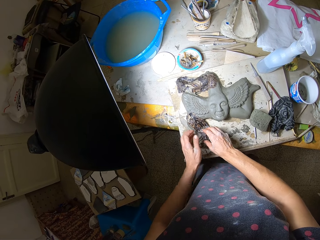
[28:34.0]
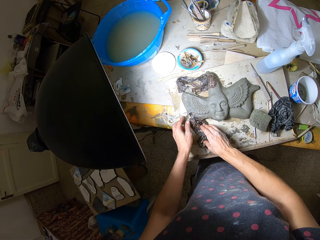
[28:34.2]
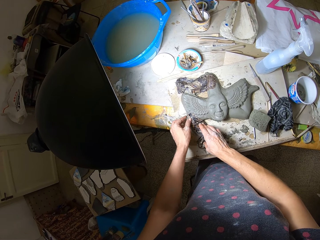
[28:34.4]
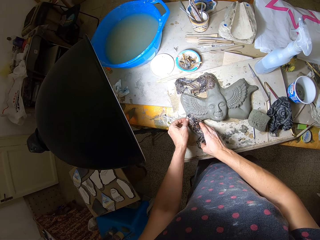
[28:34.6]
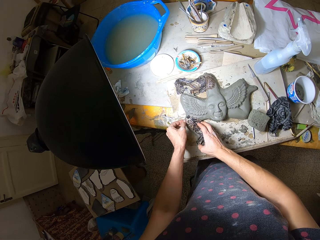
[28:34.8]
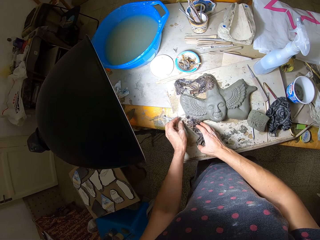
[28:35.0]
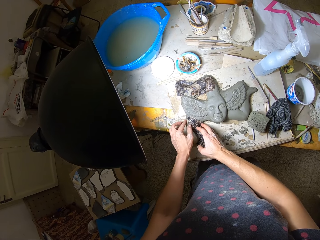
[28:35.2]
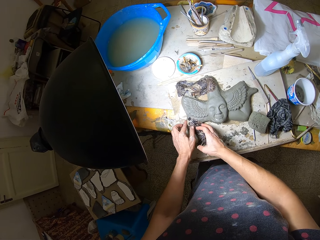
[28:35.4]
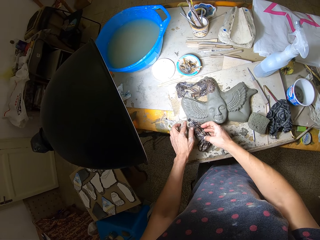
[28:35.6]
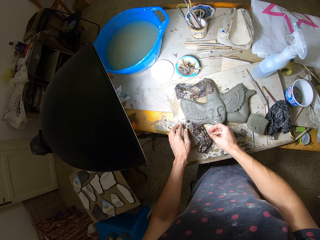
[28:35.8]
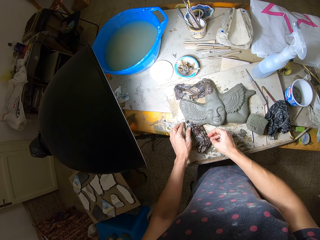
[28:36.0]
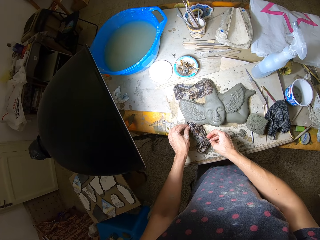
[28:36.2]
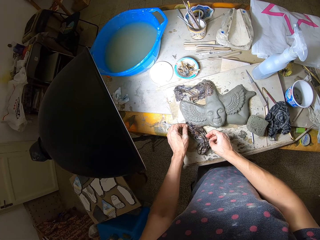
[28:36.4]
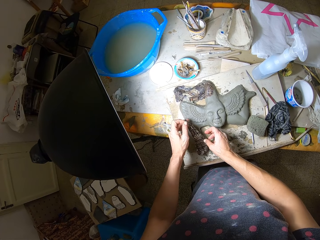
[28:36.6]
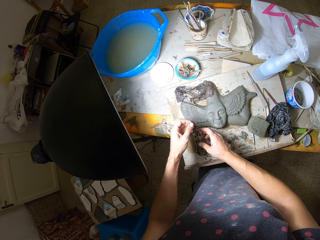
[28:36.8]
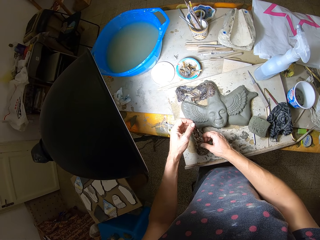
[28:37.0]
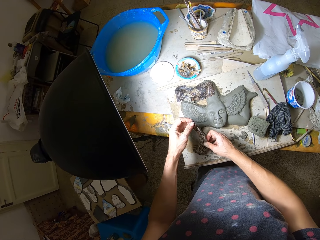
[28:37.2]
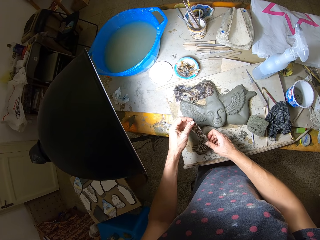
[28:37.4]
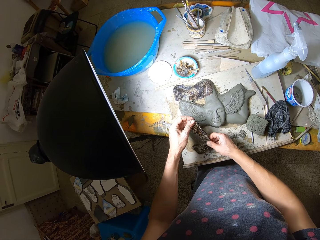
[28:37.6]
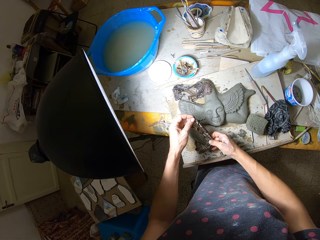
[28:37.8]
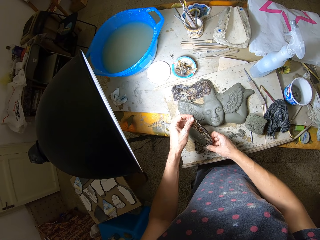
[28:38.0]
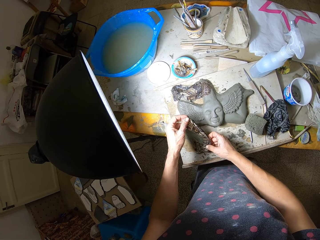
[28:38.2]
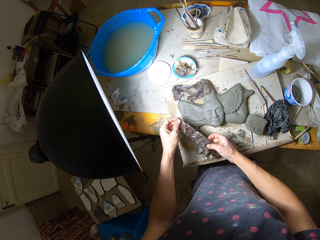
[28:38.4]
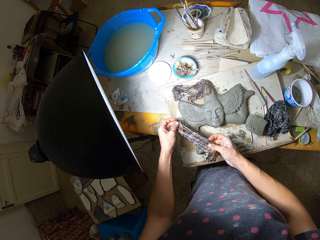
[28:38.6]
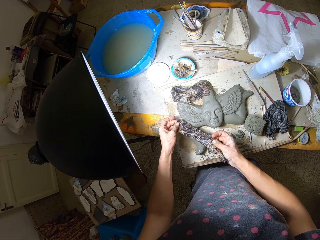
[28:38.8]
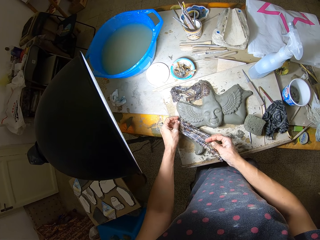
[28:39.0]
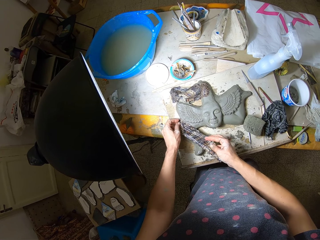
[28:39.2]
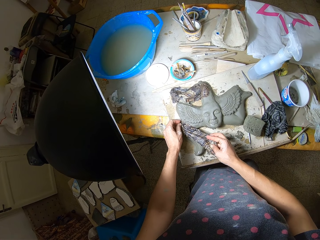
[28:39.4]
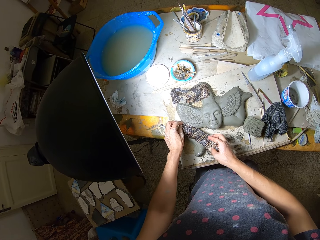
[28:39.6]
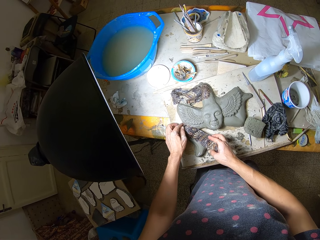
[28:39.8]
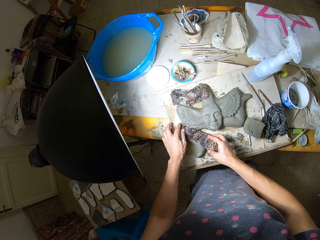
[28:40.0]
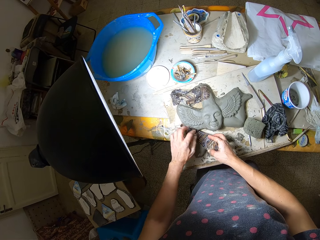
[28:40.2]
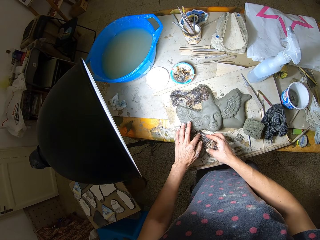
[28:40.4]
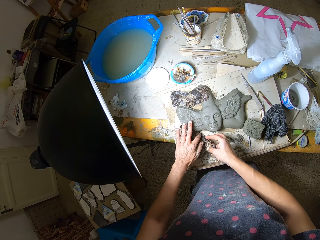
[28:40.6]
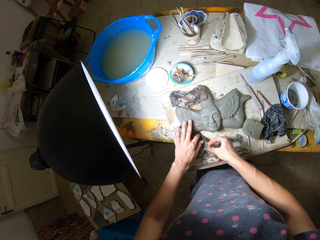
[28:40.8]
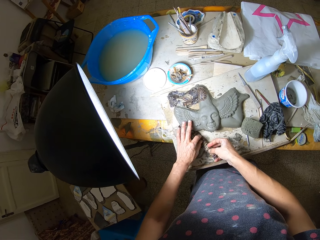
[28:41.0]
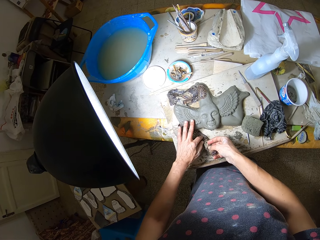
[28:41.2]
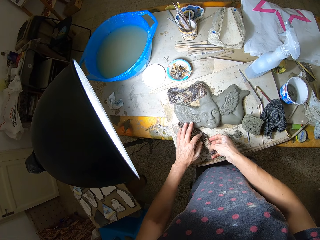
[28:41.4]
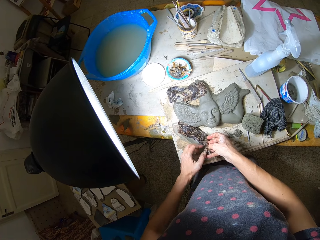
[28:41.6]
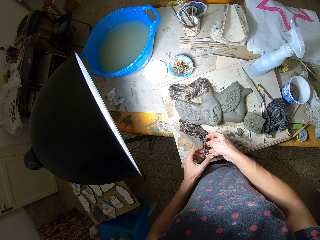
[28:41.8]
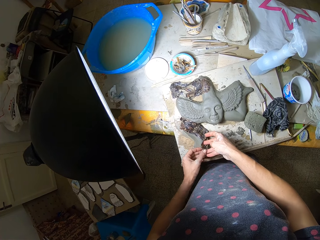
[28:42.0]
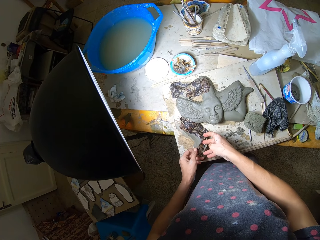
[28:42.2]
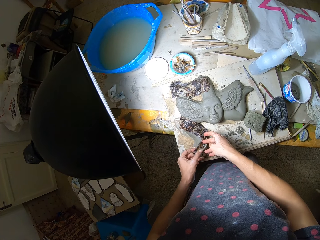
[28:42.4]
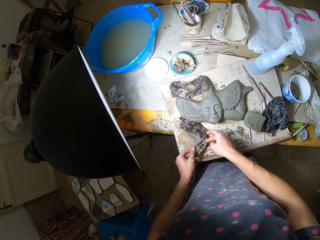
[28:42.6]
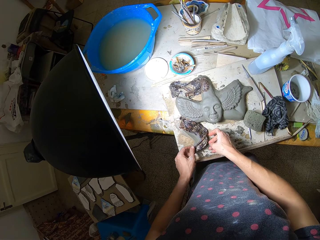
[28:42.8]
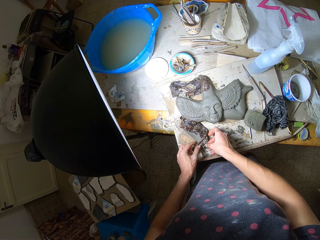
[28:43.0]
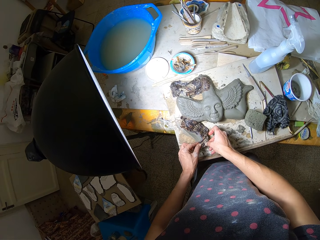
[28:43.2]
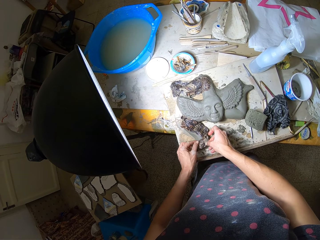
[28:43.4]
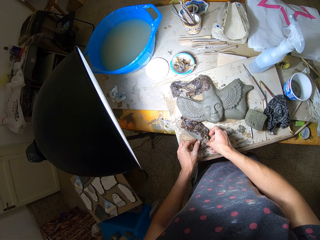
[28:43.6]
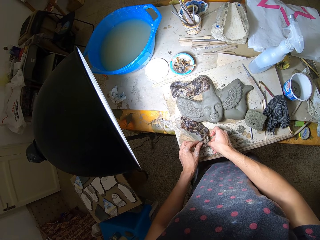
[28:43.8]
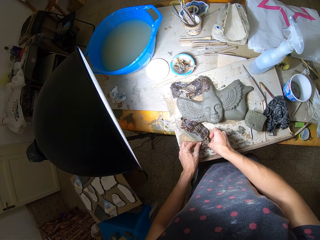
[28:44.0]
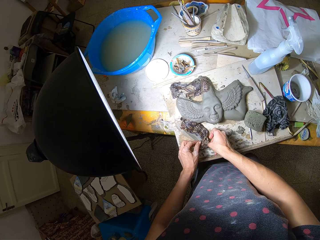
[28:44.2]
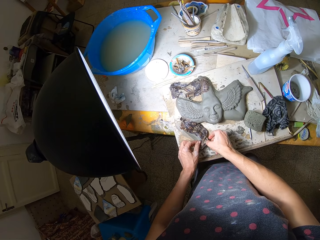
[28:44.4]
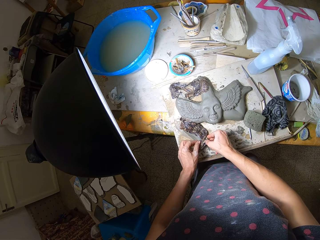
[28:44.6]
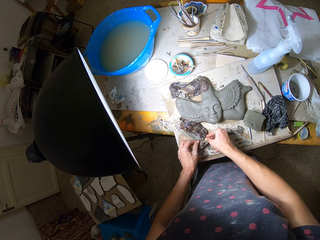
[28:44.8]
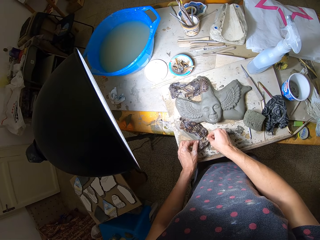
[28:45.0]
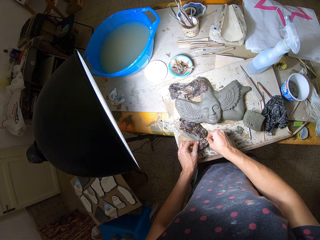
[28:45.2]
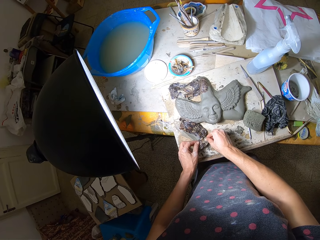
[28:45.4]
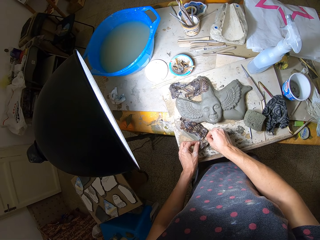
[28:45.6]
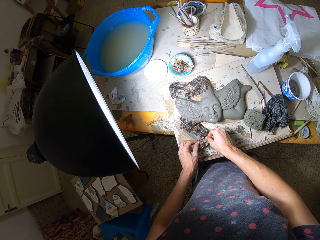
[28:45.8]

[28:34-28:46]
The camera wearer adjusts the sixth cloth on the sculpture with both hands. They pick the sixth cloth from the sculpture with both hands. They straighten the sixth cloth with both hands. They place the sixth cloth on the sculpture with both hands.

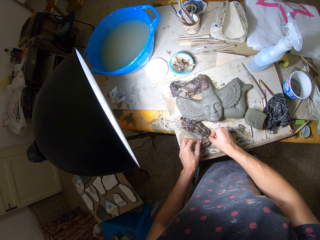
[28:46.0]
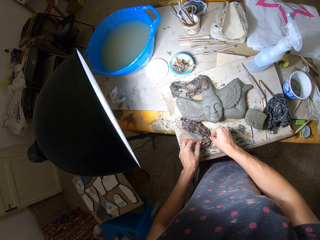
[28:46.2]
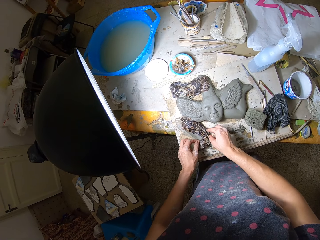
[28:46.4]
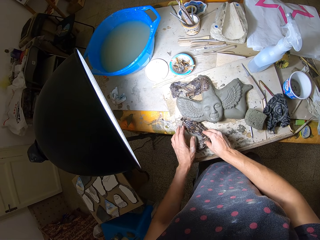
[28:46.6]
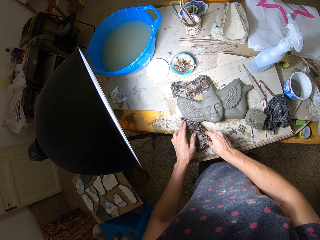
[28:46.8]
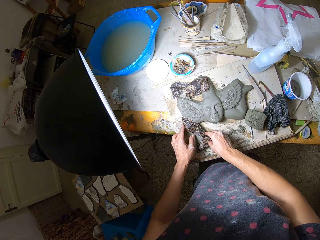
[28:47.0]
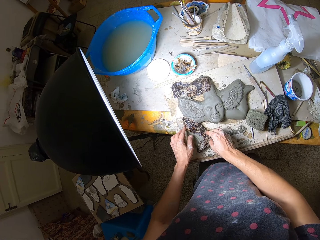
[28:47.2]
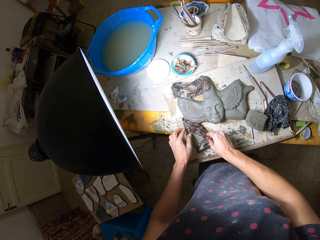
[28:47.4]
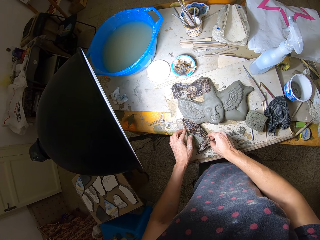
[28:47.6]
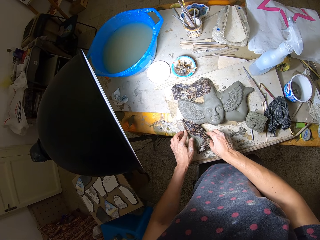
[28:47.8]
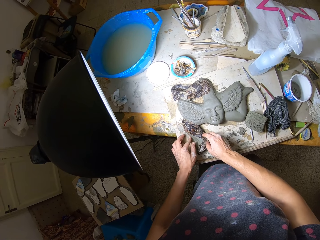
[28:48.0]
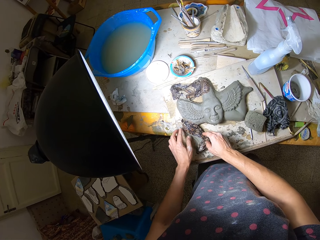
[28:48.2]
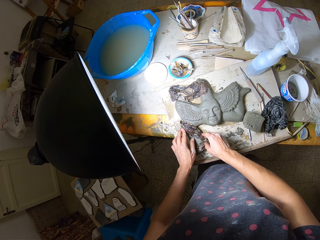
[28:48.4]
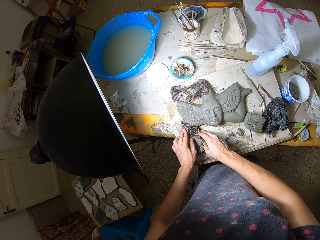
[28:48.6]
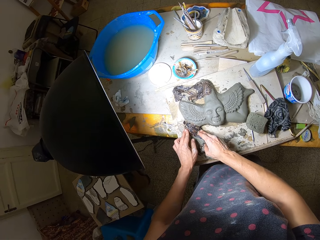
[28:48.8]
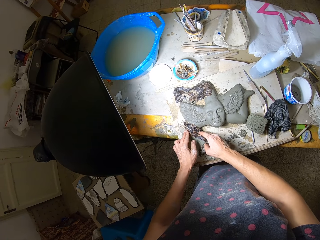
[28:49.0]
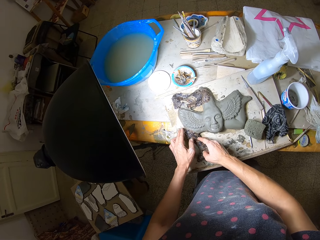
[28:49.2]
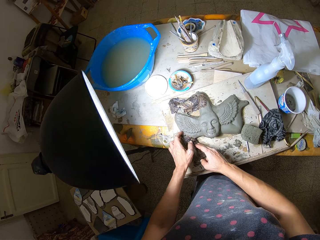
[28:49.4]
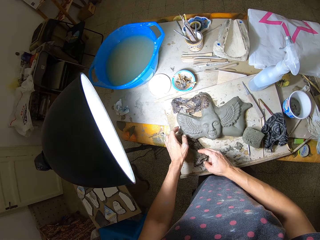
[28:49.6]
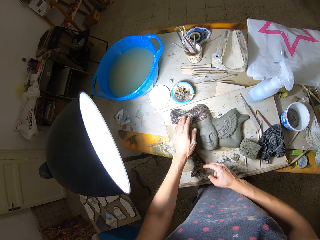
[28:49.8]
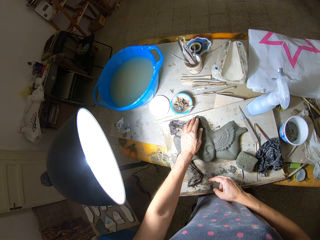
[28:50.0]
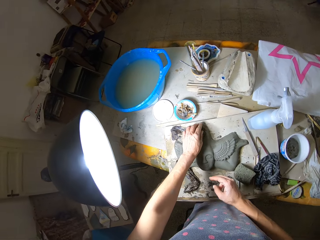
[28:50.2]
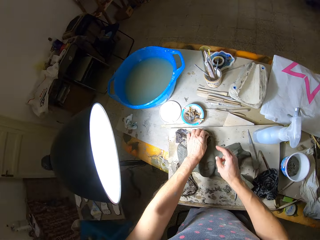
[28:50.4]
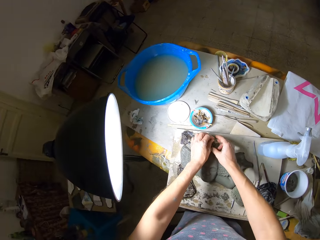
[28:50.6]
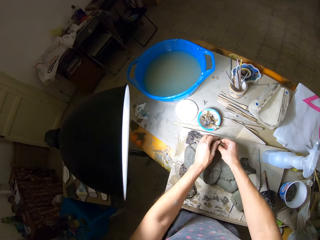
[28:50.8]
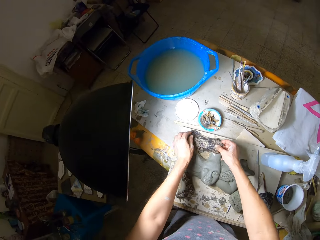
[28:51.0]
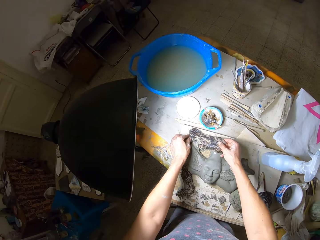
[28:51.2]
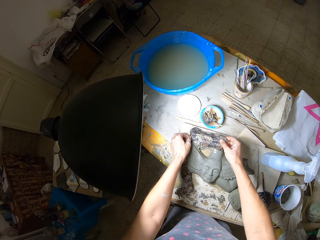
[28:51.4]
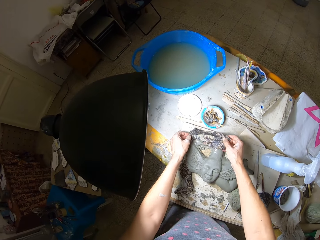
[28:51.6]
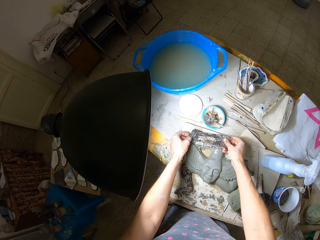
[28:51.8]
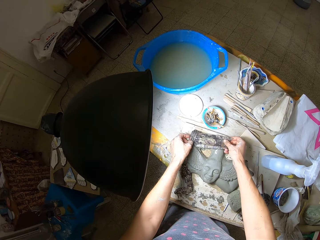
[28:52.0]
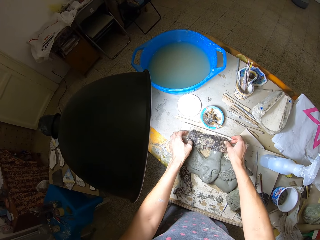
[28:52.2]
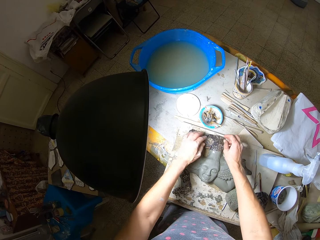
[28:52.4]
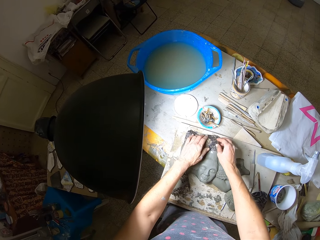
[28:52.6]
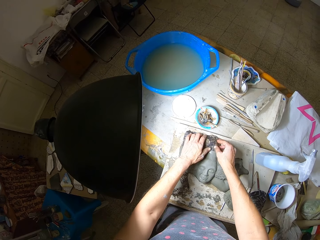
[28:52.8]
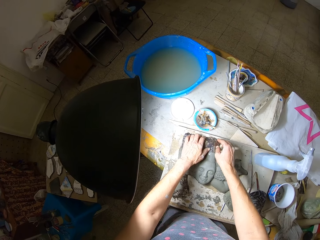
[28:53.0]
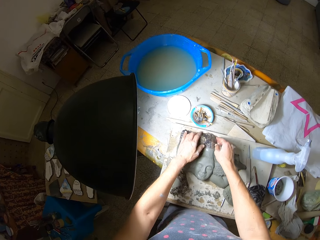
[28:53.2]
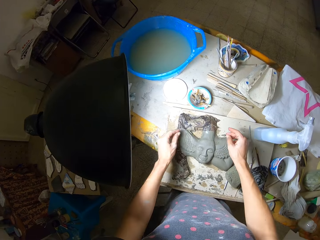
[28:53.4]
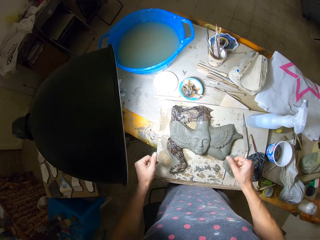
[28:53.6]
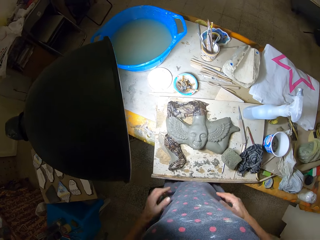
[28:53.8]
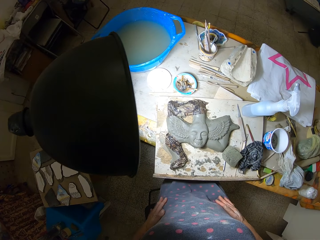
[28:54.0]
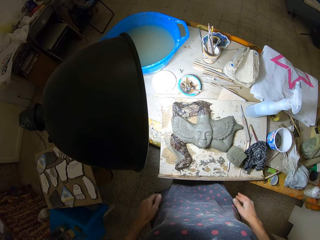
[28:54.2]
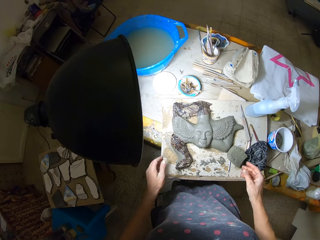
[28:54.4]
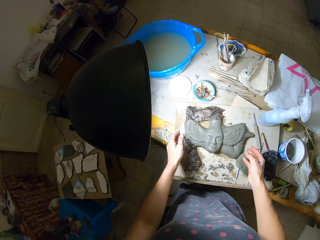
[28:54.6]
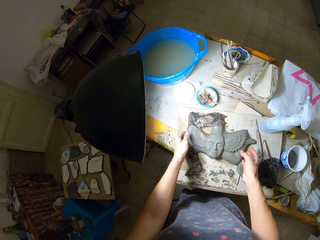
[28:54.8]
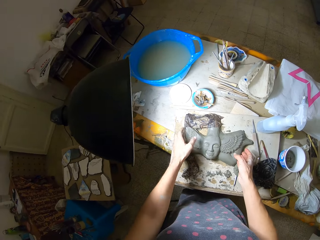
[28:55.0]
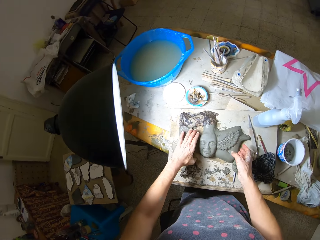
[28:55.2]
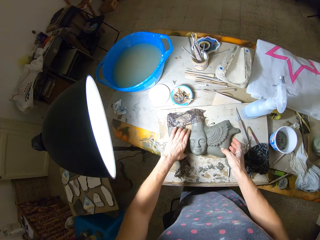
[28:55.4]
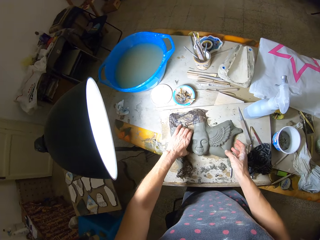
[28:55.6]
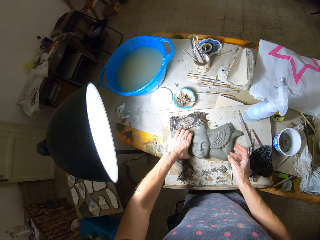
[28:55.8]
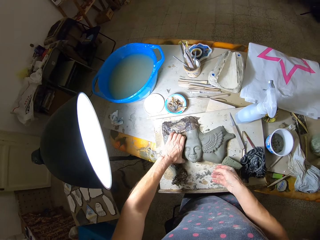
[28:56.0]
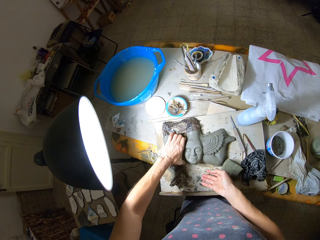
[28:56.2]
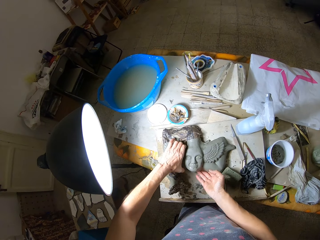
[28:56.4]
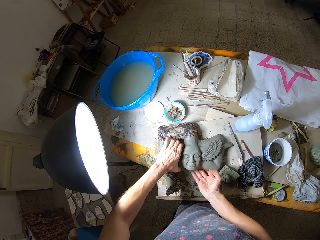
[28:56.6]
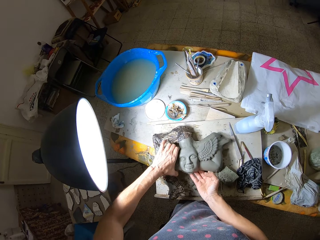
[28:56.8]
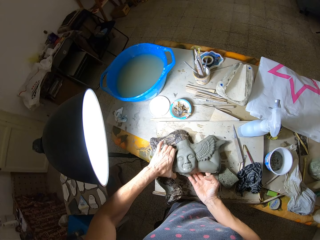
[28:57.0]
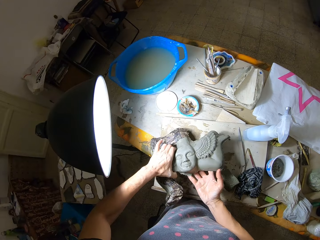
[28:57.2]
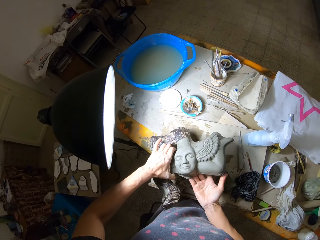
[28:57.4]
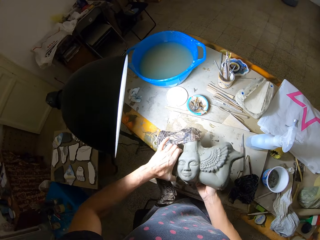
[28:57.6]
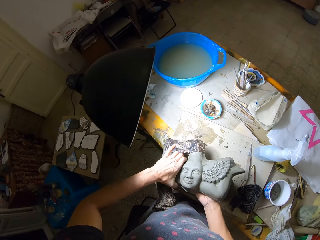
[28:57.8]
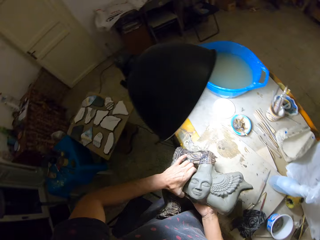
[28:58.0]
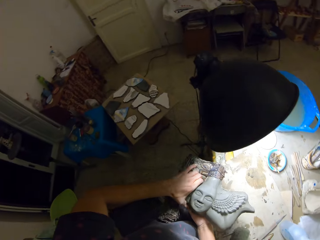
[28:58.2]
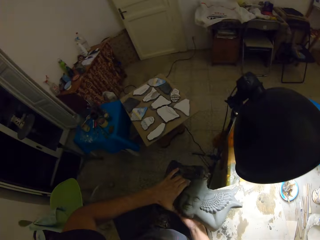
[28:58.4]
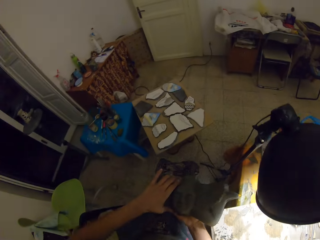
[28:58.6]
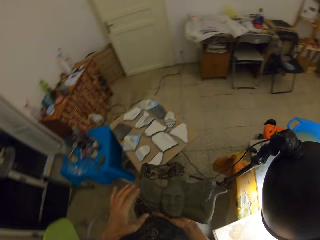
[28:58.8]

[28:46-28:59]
The camera wearer adjusts the first cloth on the sculpture with both hands. She rubs her hands on her cloth. She picks the sculpture or mold clay from the table with both hands.
